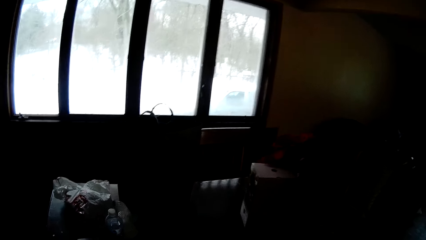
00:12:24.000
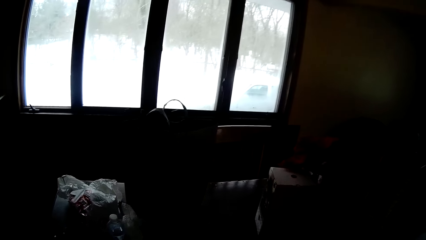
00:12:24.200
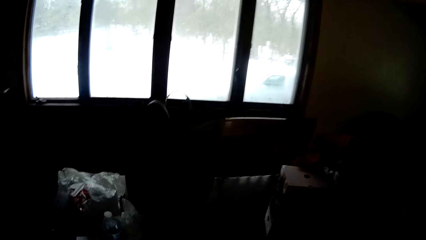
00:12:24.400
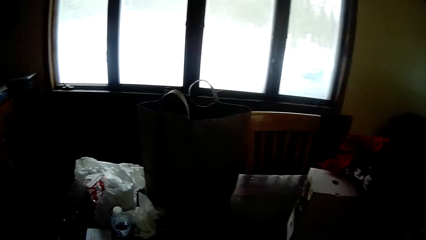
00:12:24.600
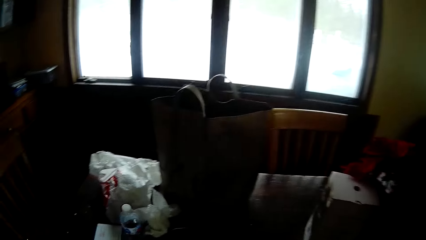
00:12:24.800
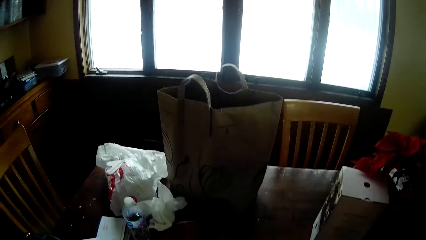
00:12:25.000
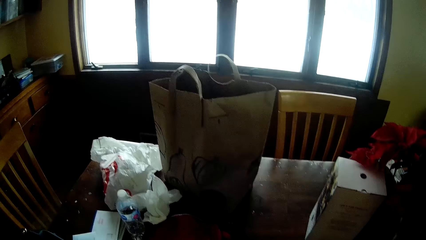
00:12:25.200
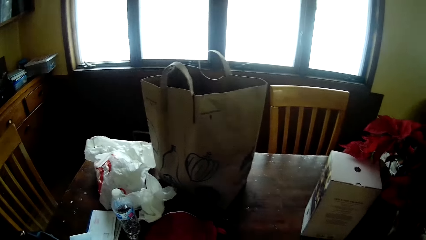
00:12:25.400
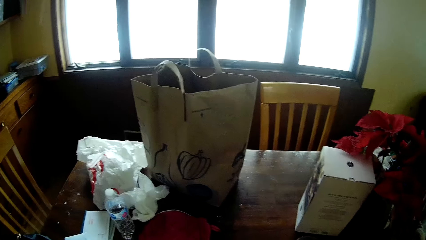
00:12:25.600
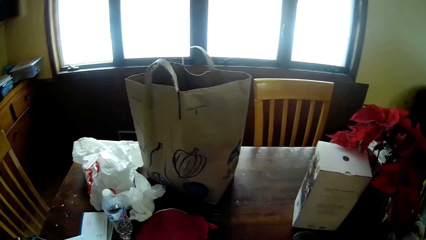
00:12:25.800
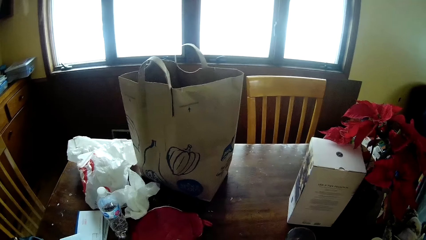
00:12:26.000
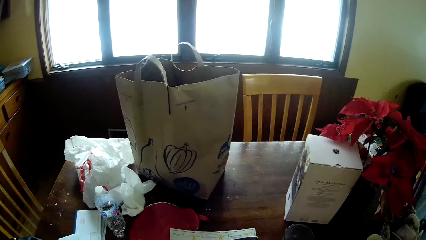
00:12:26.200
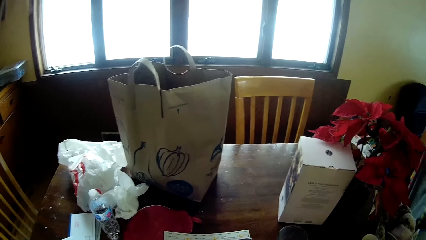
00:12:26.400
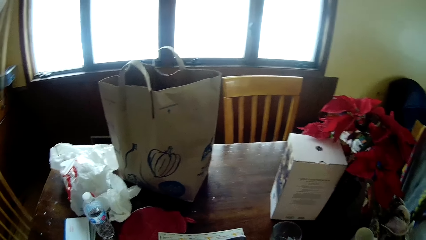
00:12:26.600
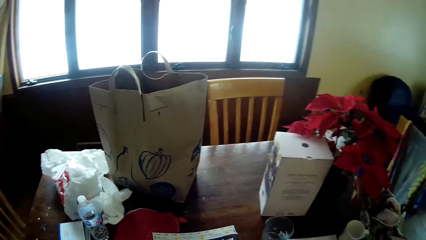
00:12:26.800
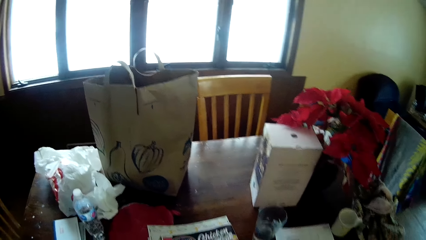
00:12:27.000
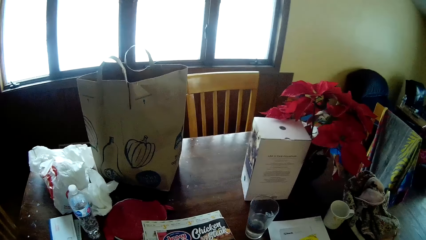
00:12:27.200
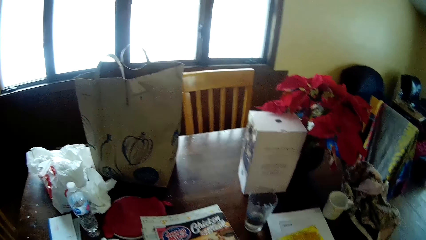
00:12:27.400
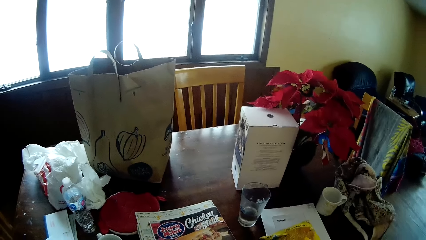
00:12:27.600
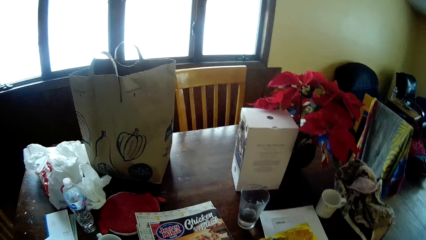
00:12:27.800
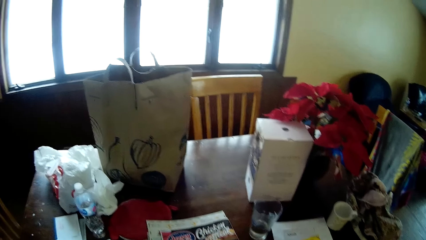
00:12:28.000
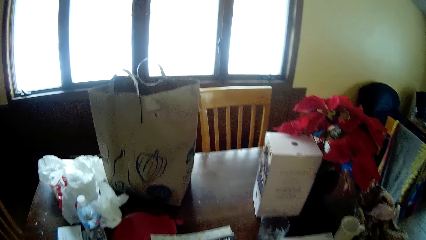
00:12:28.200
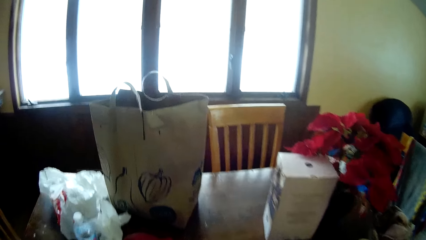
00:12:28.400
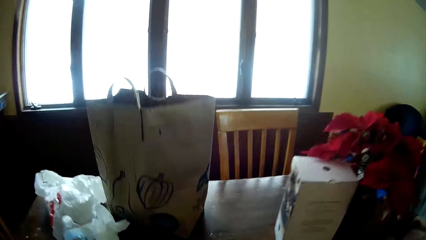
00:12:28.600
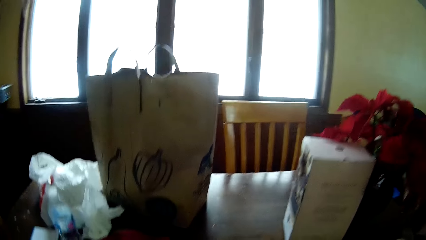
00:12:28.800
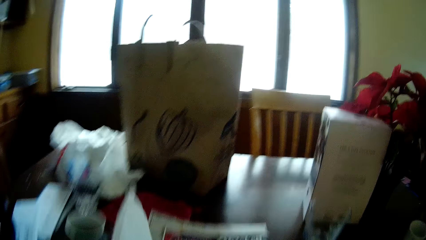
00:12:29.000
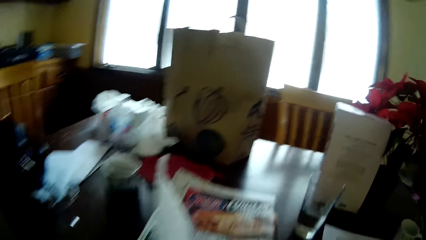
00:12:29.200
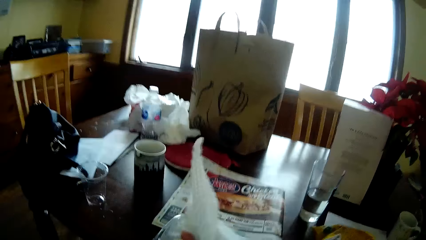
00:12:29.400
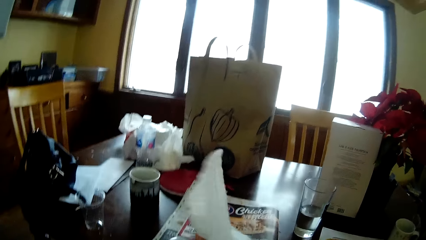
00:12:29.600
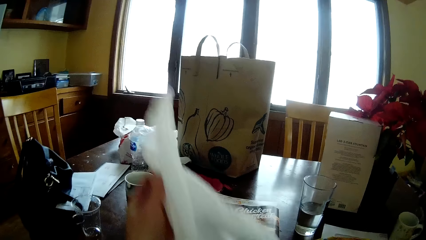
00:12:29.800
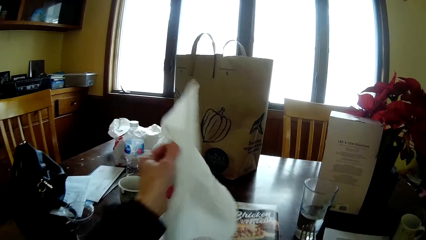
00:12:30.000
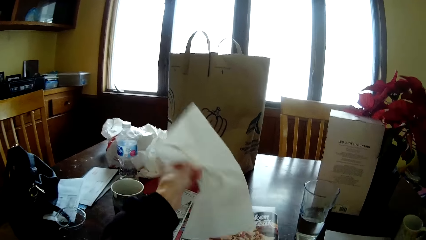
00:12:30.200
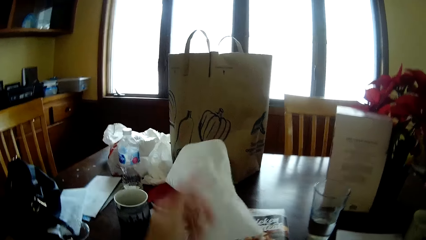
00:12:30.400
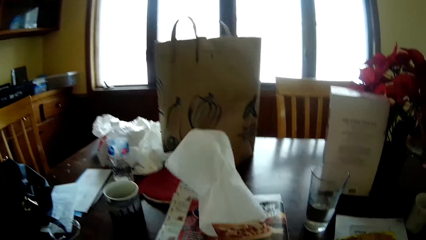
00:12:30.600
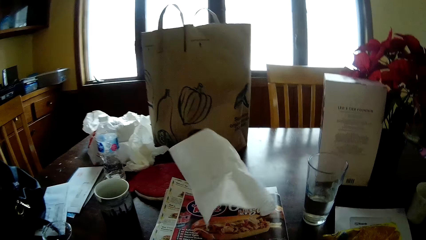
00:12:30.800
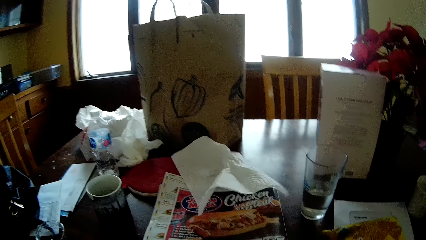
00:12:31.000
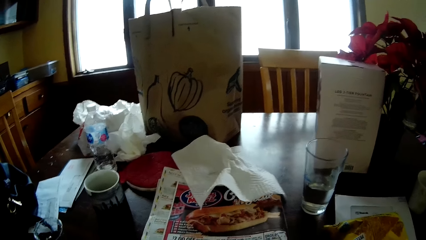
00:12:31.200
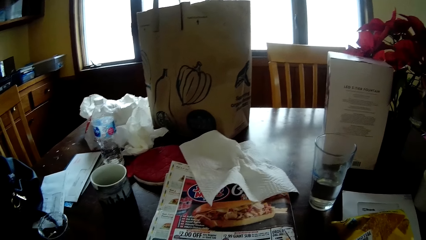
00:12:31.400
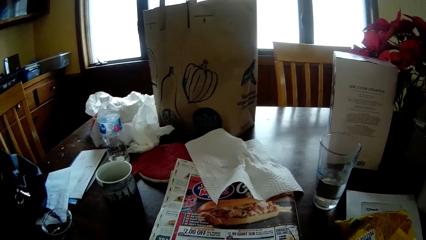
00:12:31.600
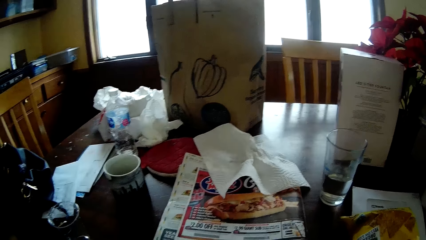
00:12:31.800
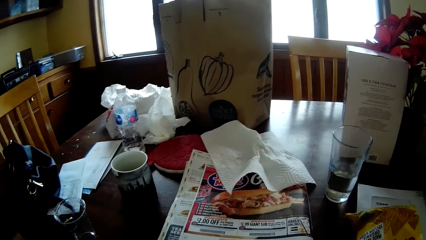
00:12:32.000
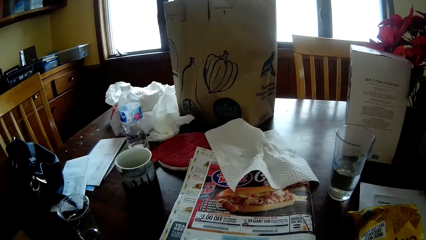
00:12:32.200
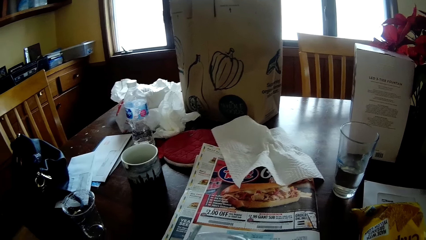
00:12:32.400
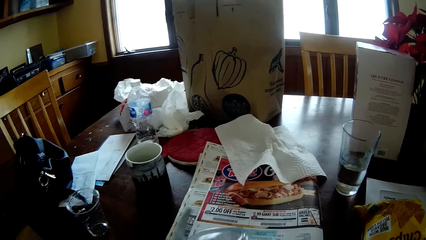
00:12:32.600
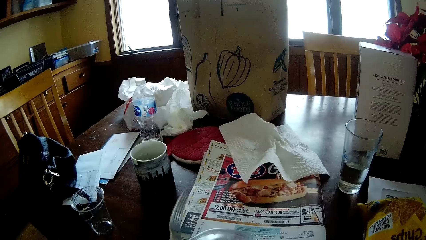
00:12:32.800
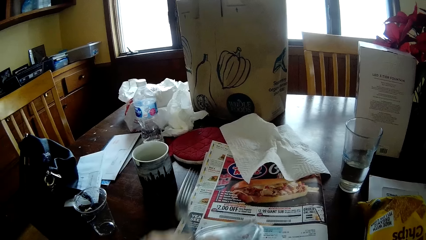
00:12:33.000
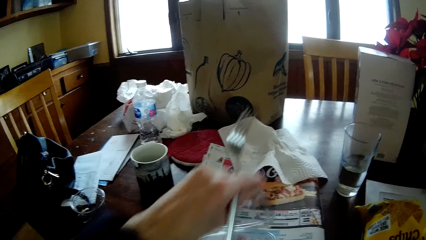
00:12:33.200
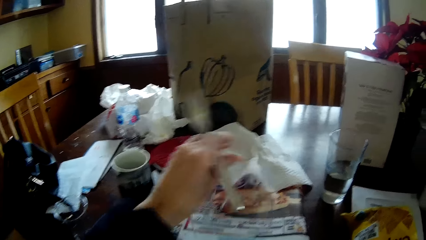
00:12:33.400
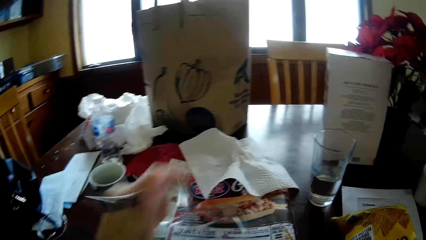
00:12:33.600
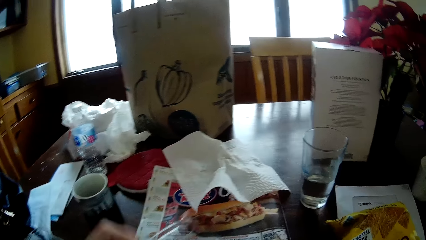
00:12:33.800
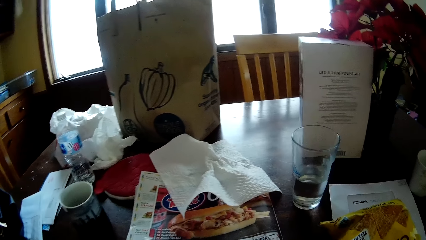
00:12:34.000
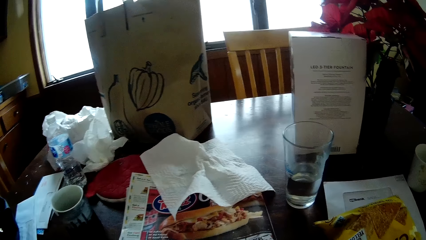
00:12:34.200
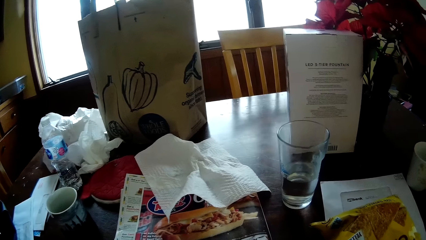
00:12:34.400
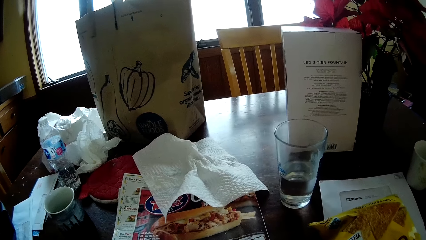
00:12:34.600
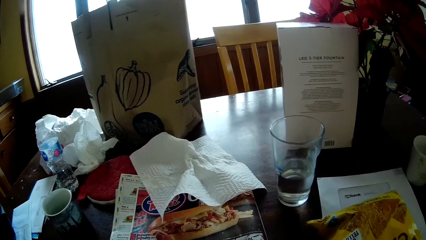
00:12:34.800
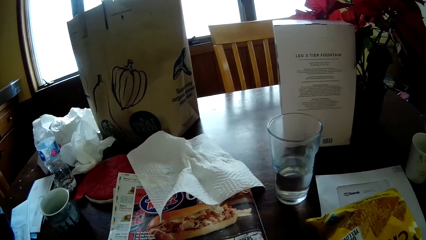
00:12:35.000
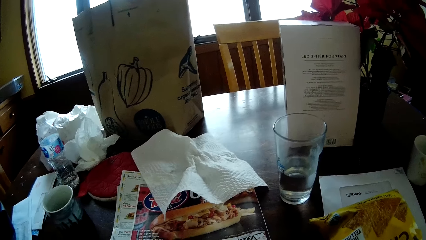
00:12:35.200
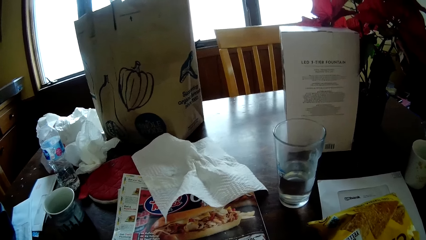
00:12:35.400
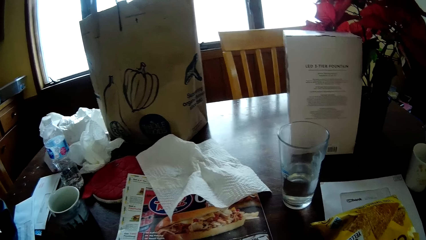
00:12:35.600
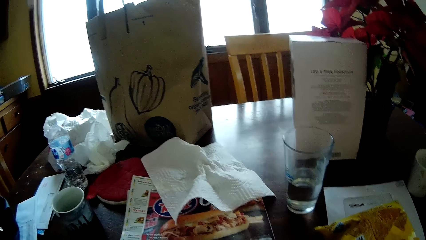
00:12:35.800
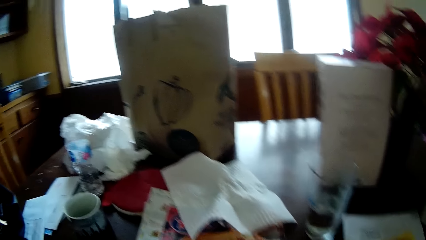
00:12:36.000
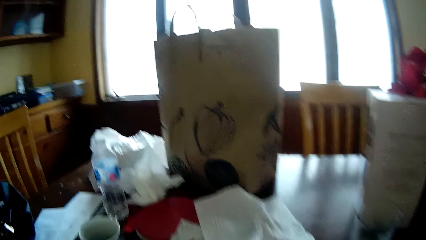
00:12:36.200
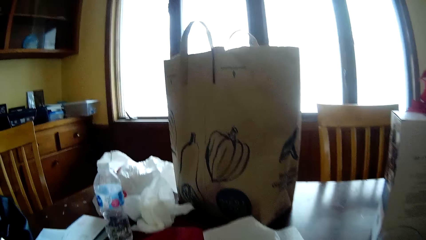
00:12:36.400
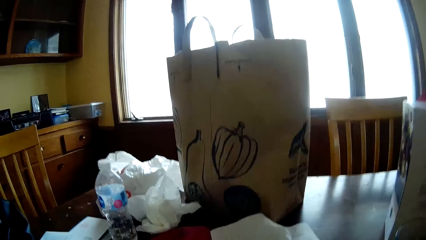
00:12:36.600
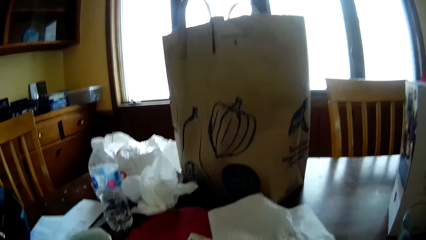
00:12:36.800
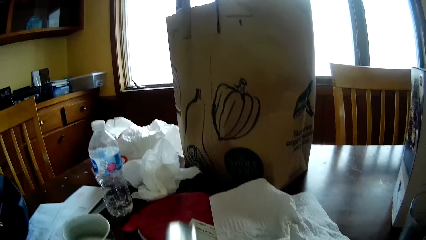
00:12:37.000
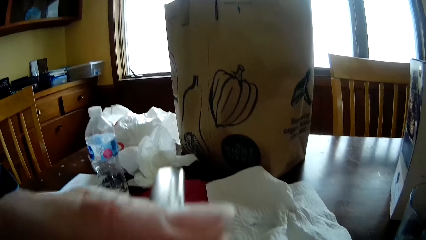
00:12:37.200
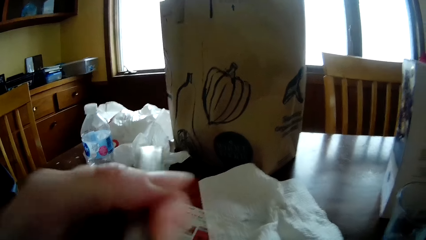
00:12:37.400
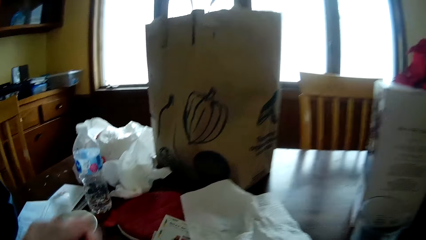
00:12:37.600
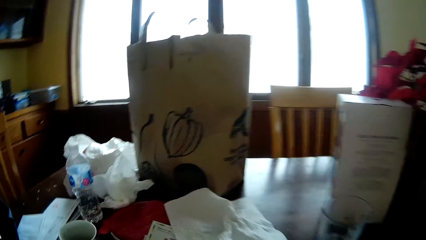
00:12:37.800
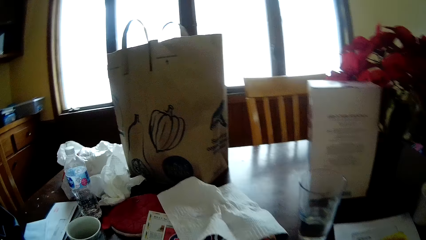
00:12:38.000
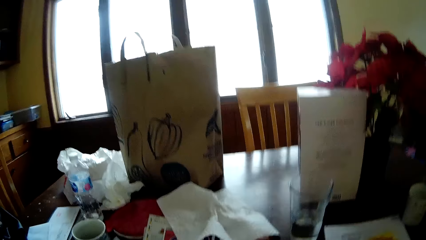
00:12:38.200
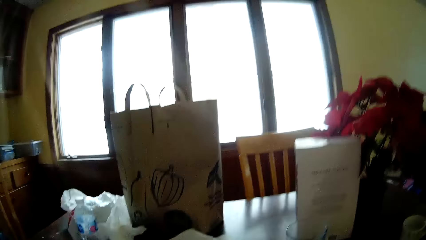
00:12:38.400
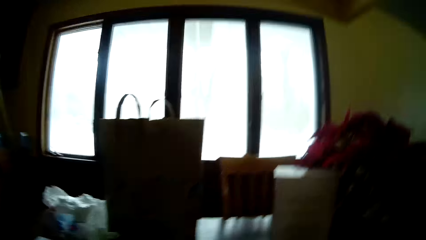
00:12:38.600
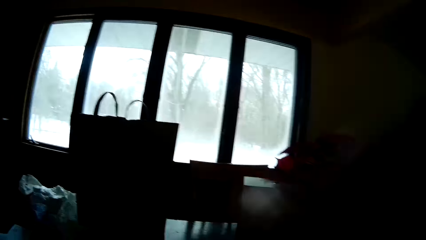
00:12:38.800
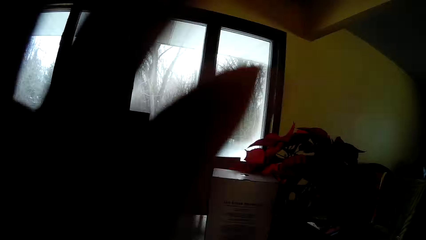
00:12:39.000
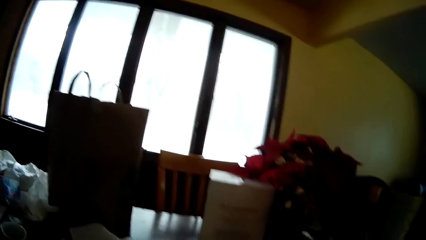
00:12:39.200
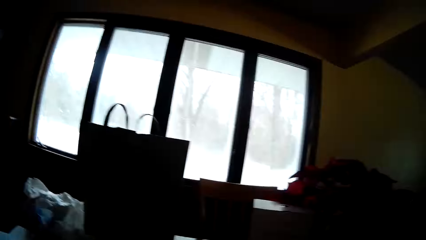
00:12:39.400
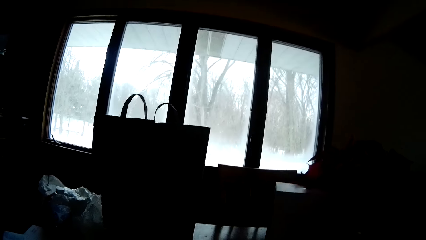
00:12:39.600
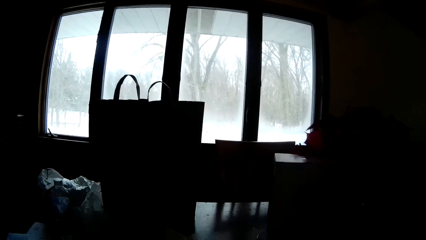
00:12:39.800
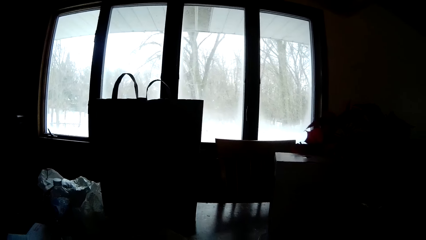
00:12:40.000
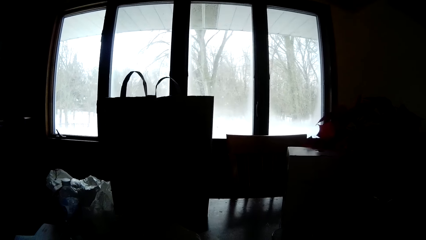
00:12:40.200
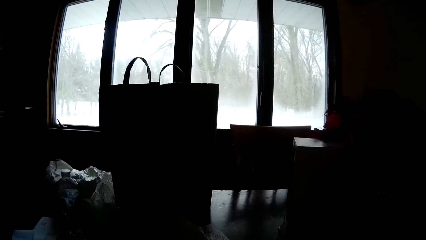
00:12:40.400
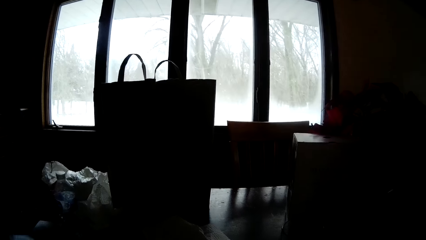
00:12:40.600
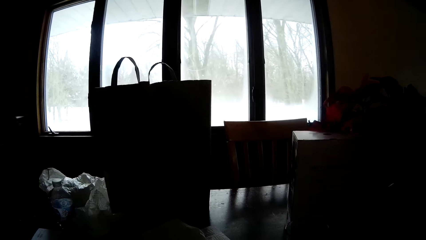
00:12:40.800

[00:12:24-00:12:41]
The camera wearer drops a magazine on the dining table. He looks on the table. He sits at the dining table. He holds a tissue paper in his left hand. He drops the tissue paper on the dining table with his left hand. He opens a bowl of salad with a fork in his left hand. He eats the salad with the fork in his left hand. He raises a hand.
